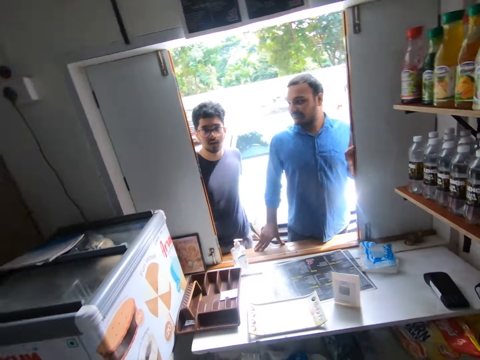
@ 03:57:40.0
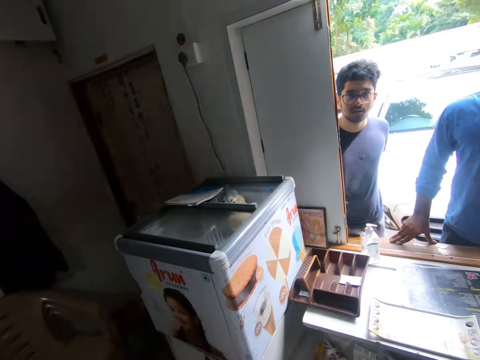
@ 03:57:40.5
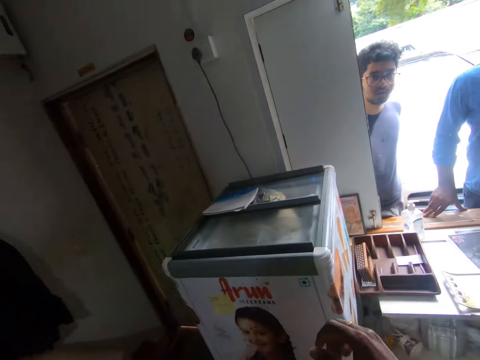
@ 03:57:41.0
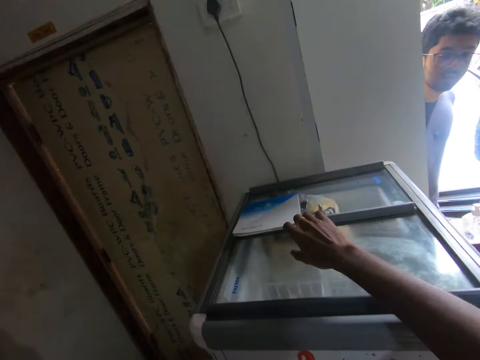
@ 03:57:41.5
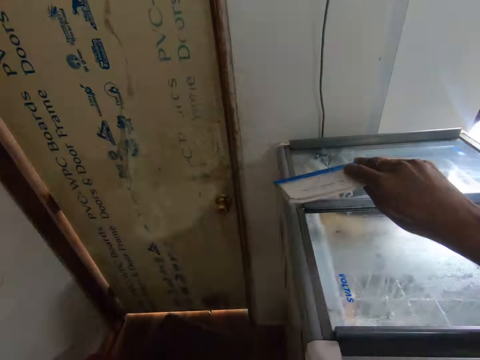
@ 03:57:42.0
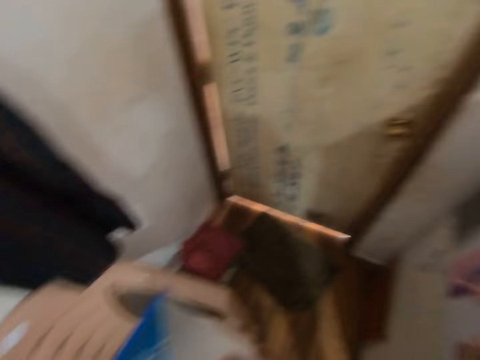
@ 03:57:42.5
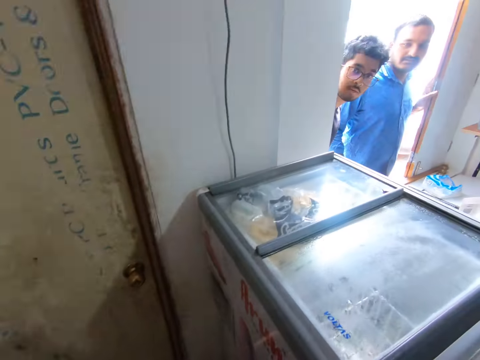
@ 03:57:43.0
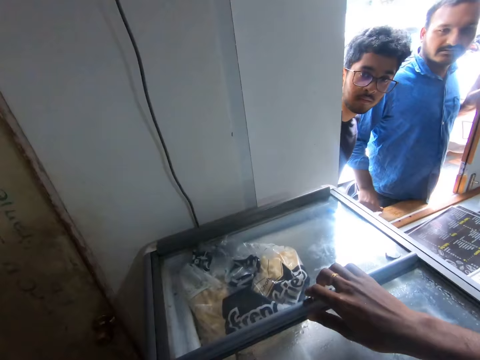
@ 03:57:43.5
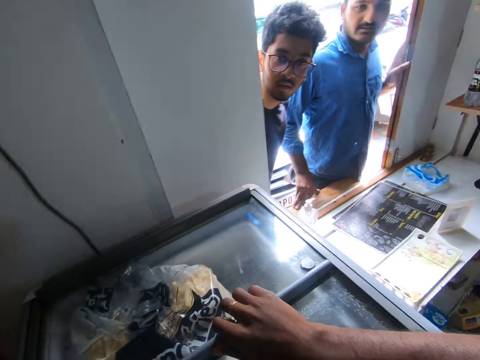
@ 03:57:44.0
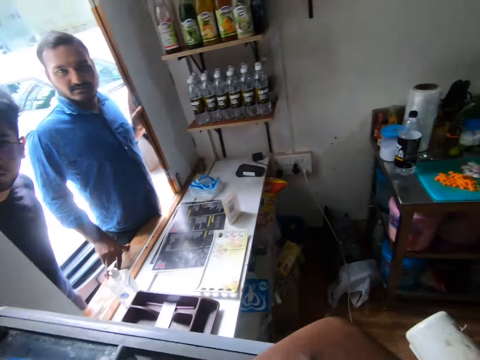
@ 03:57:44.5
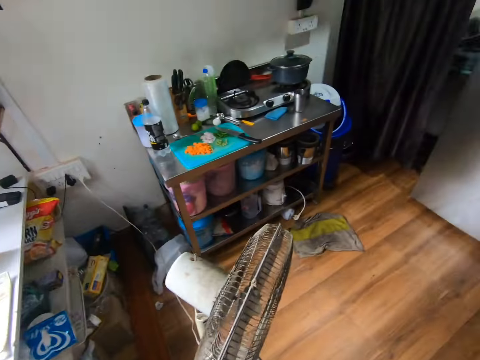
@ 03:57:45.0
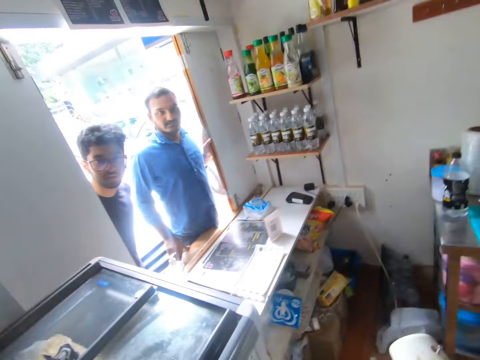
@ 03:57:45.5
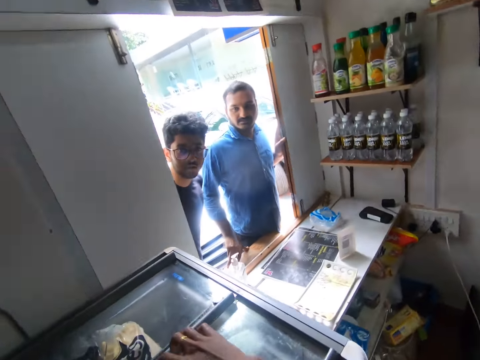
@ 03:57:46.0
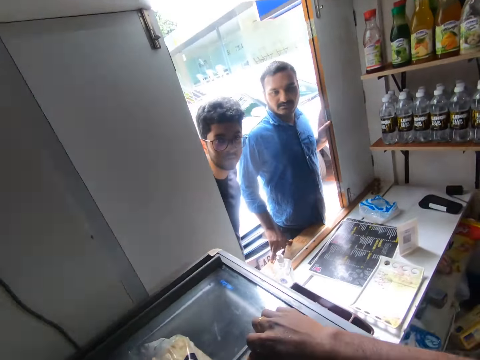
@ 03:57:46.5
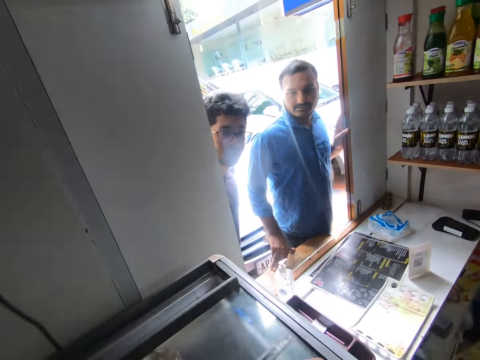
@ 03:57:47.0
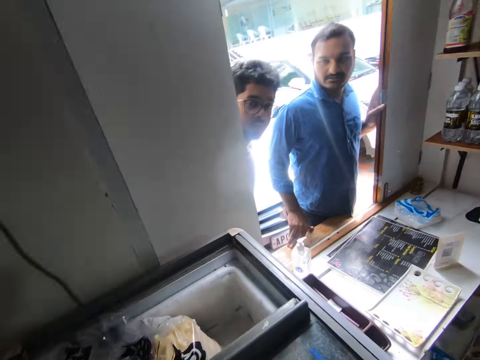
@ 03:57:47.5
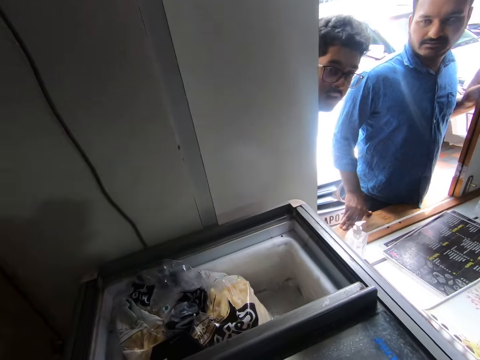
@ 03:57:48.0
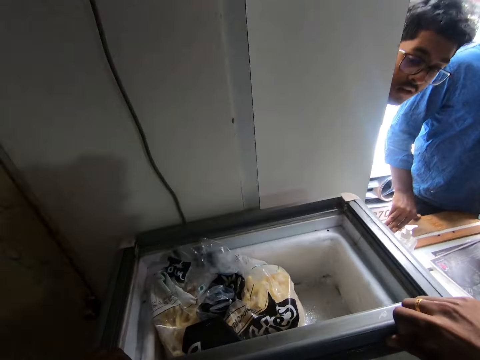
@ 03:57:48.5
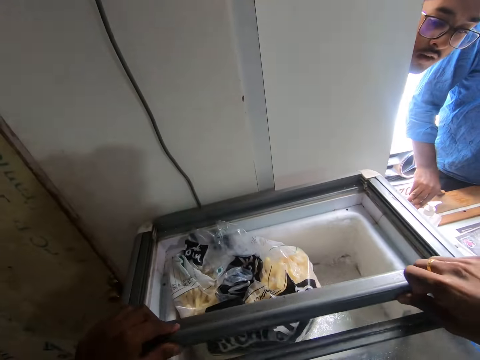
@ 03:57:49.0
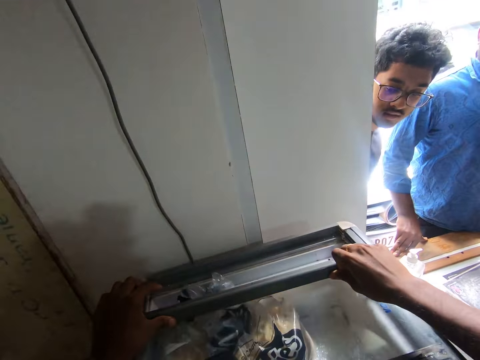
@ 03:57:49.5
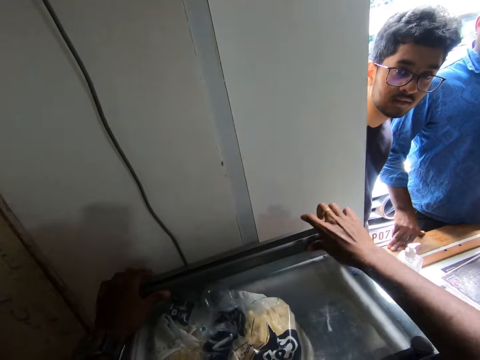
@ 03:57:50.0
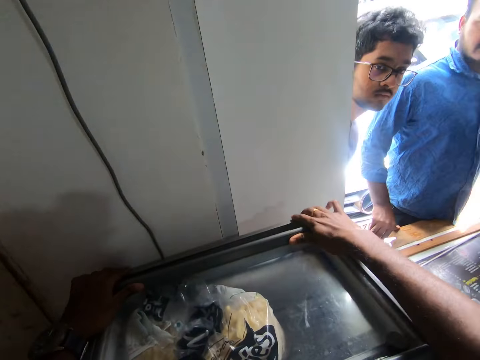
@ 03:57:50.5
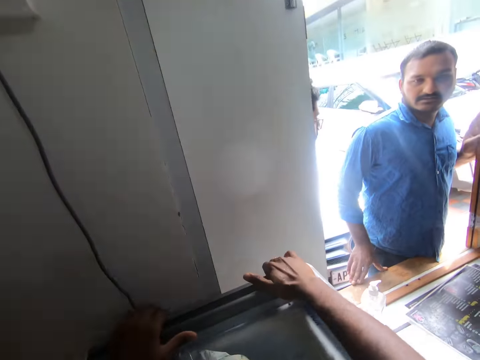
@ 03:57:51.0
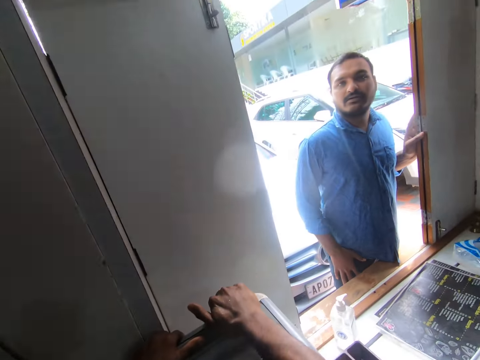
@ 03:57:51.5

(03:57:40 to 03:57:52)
The camera wearer talks to the man. He grabs a book from the top of the fridge with his right hand. He talks to the man. He places his right hand on the fridge. He opens the slider to the fridge with his right hand. He talks to the man. He closes the slider to the fridge with both hands.

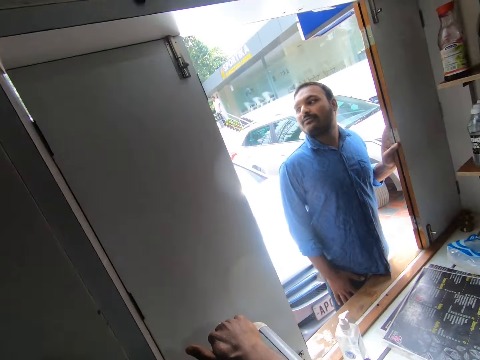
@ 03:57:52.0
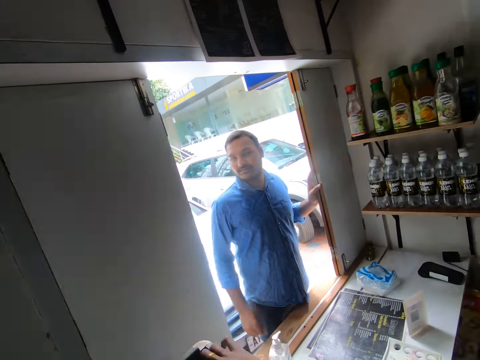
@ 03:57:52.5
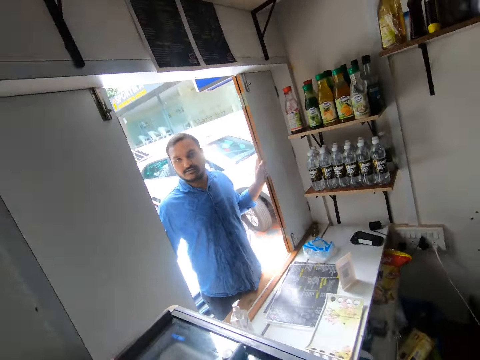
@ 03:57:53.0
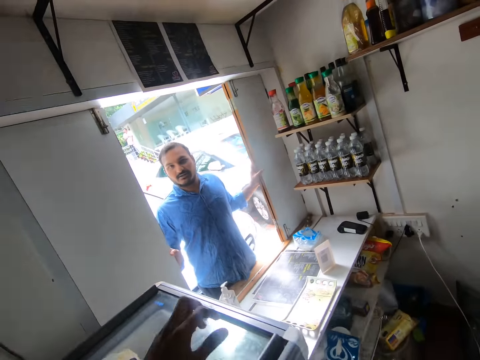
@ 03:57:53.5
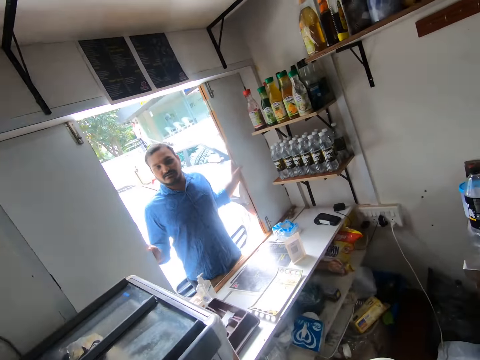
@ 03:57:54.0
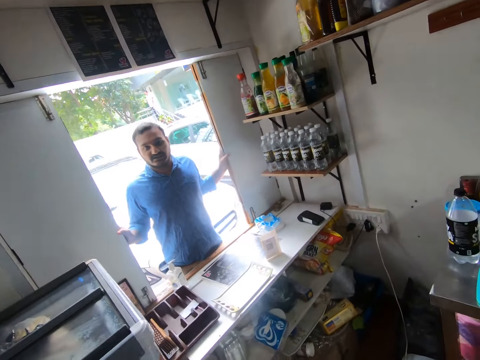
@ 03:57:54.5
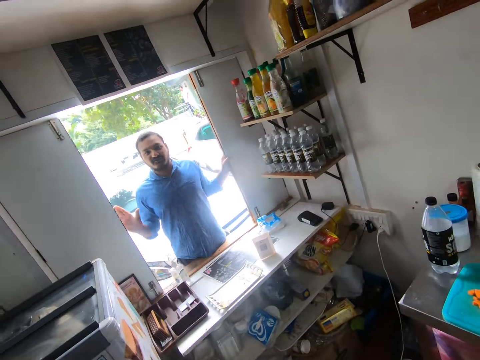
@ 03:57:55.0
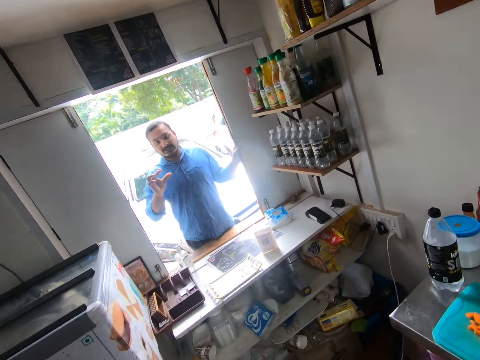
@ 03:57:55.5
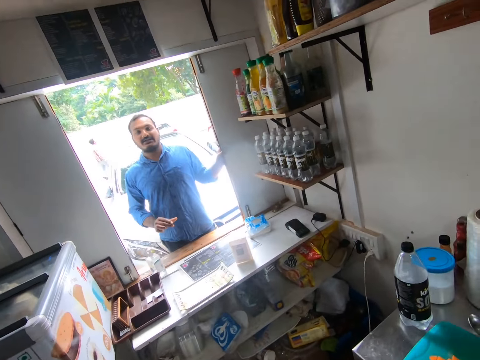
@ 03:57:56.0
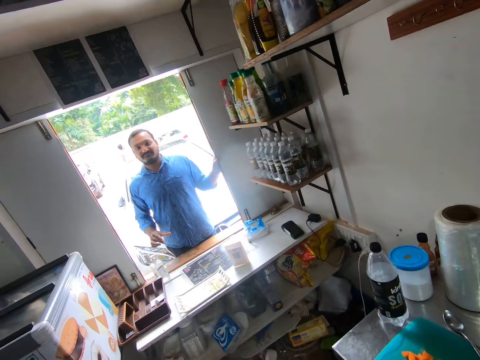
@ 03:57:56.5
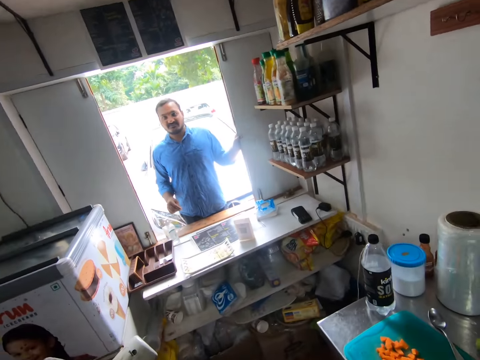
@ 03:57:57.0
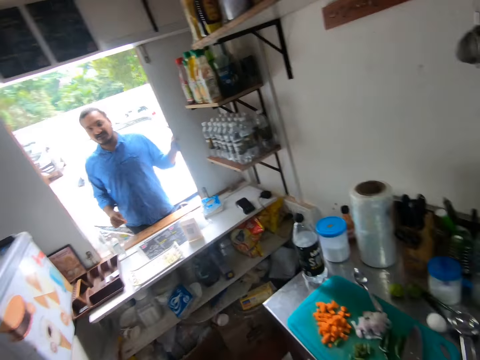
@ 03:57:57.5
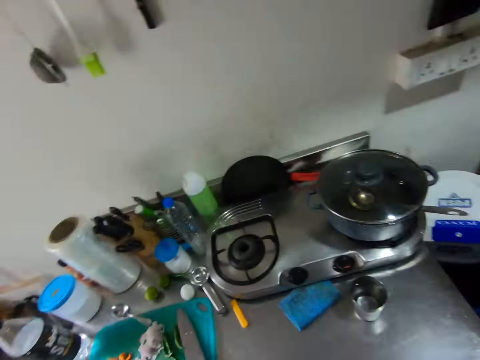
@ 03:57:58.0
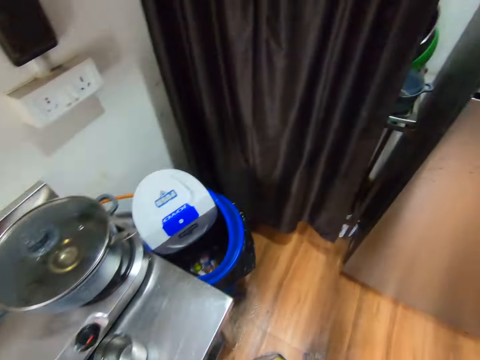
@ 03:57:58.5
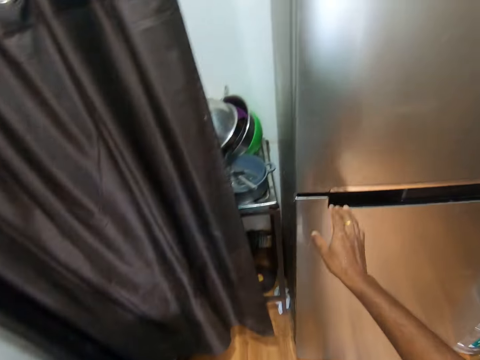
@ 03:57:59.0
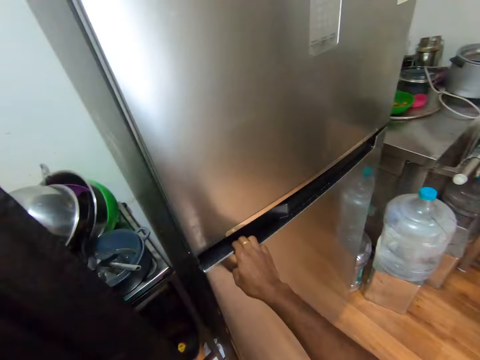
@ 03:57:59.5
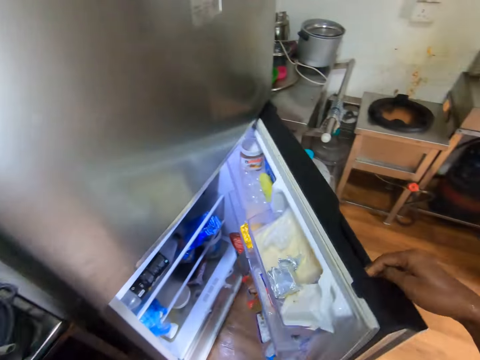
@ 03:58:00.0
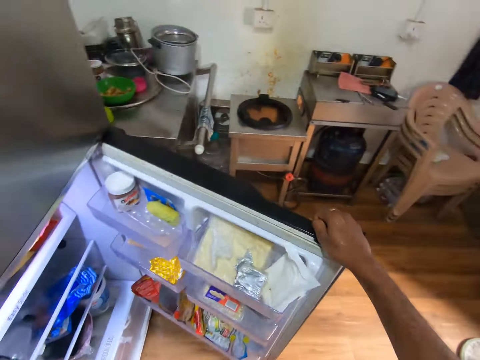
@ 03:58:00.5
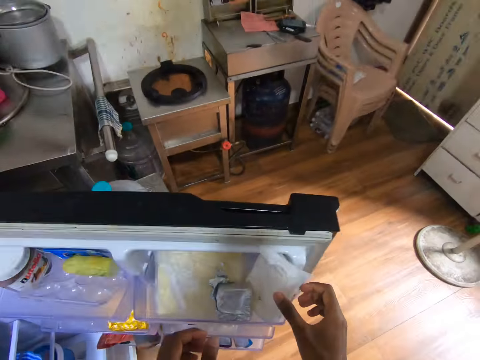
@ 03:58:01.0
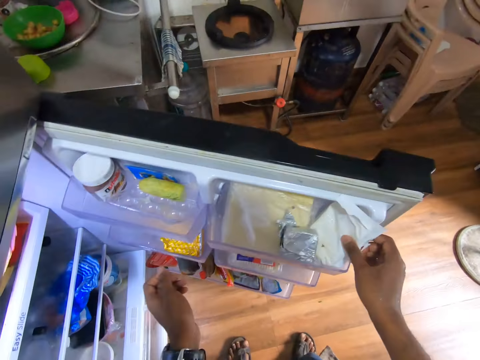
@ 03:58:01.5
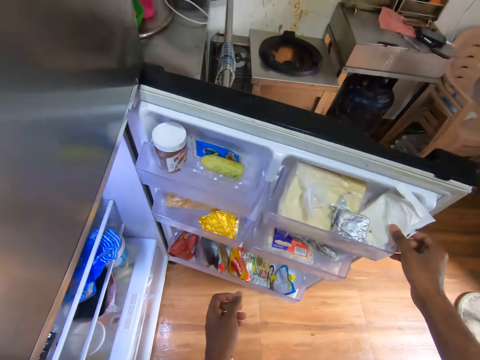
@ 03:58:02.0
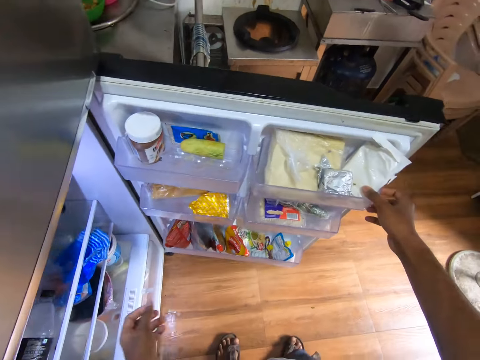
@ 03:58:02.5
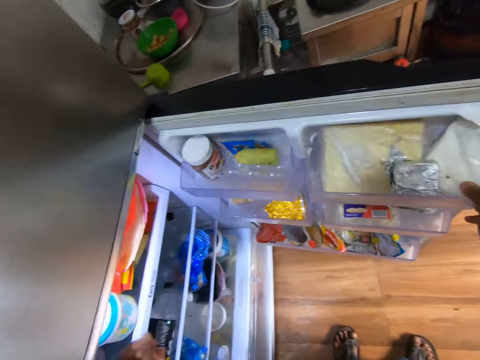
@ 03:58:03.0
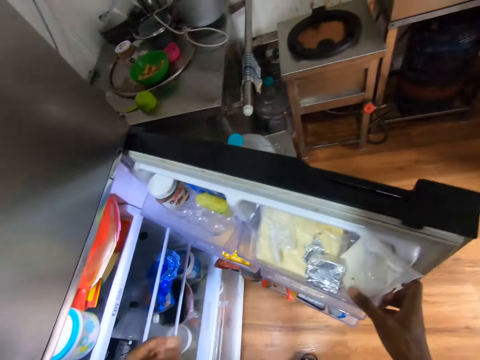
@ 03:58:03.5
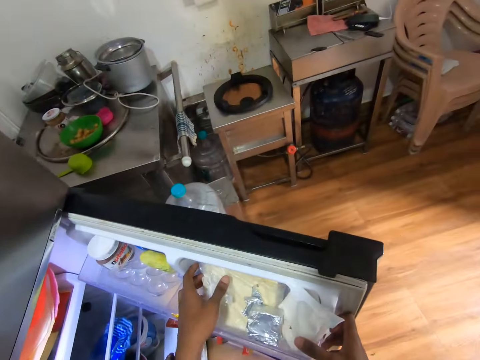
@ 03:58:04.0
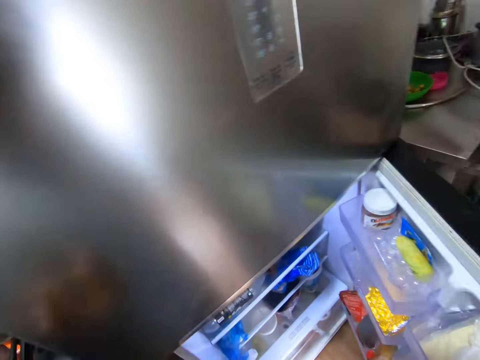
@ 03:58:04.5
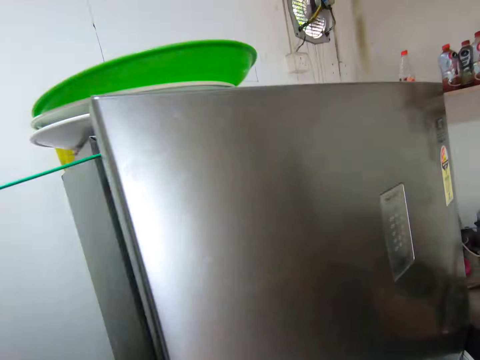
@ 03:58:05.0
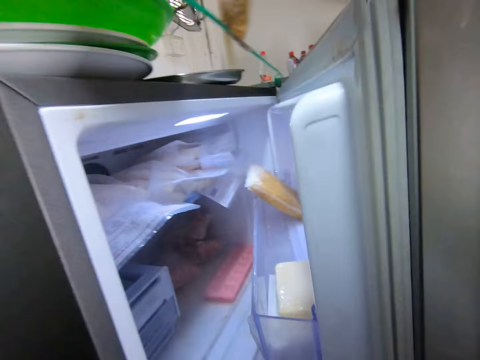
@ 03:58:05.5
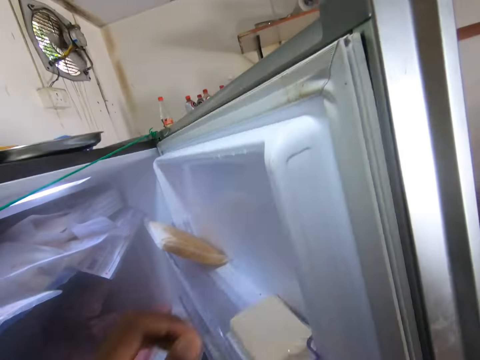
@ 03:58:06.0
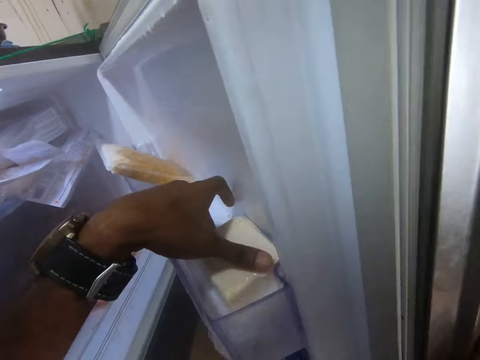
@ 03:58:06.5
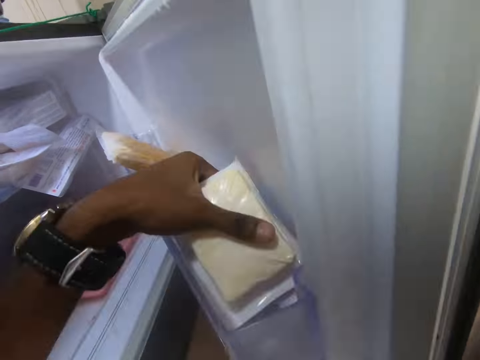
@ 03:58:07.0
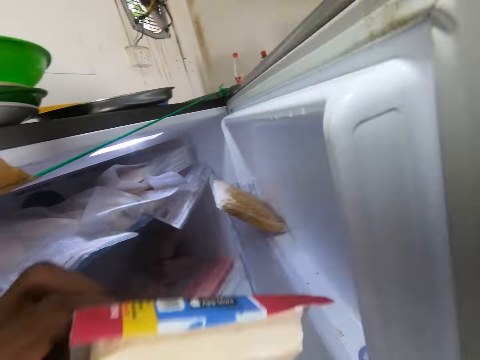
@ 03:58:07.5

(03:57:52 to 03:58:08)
The camera wearer looks around the shop. He talks to the man. The man talks to the camera wearer. The camera wearer talks to the man. He looks around the shop. He opens the fridge with his right hand. He moves his hand. He opens the fridge with his right hand again. He picks a butter with his left hand from the fridge.
